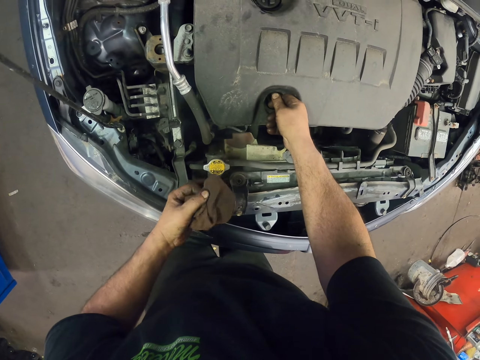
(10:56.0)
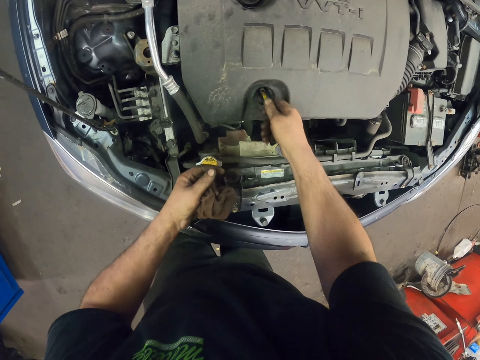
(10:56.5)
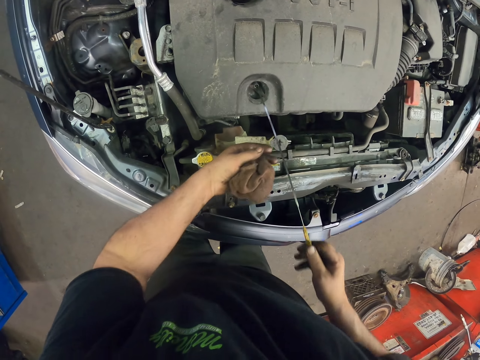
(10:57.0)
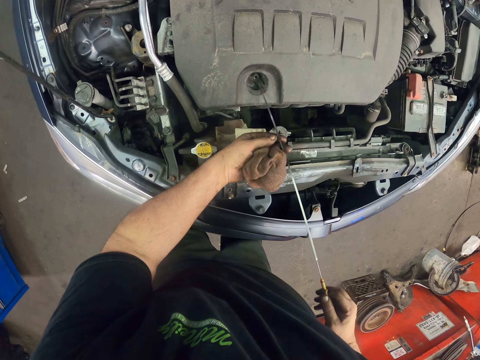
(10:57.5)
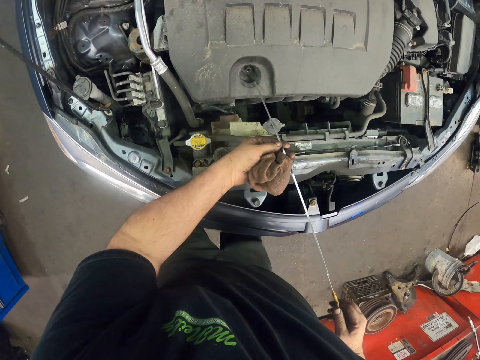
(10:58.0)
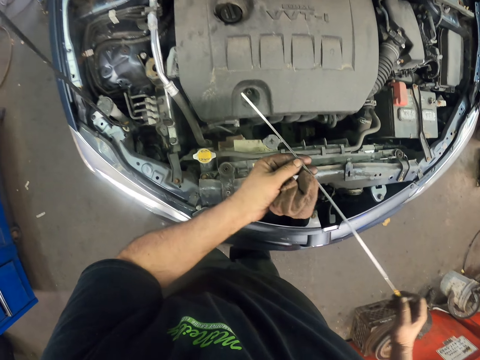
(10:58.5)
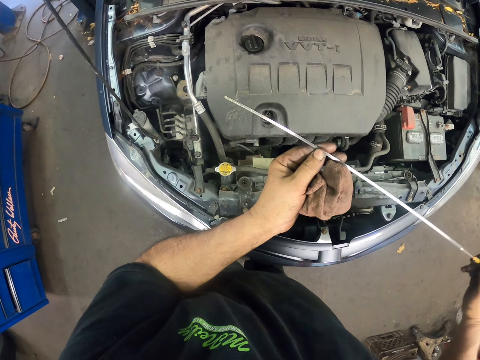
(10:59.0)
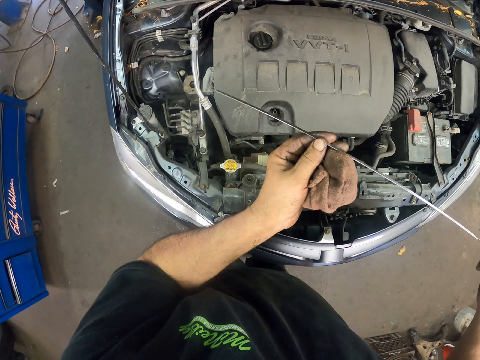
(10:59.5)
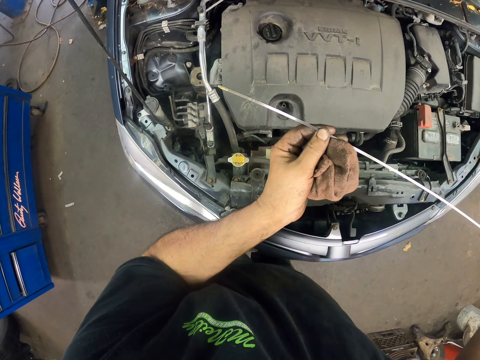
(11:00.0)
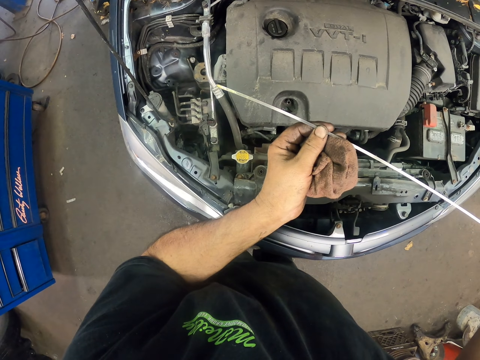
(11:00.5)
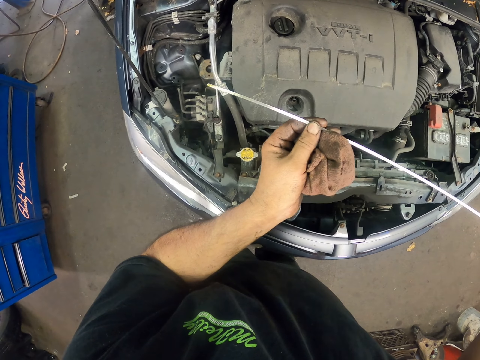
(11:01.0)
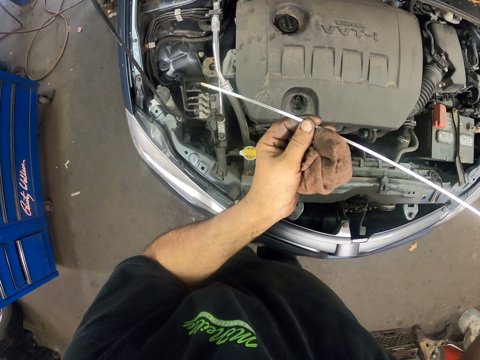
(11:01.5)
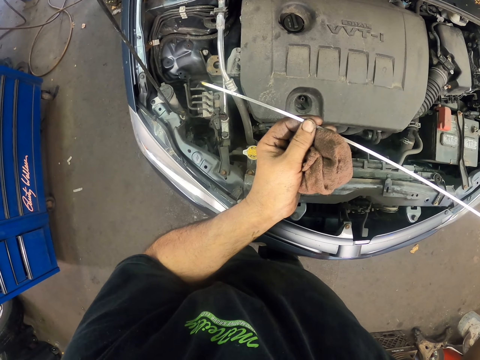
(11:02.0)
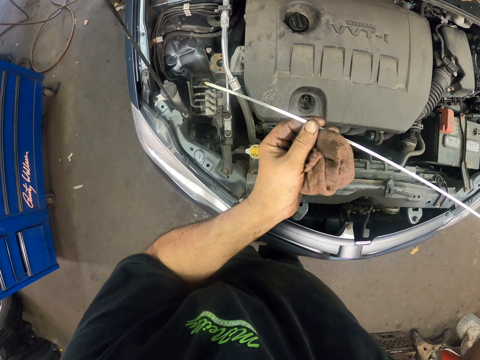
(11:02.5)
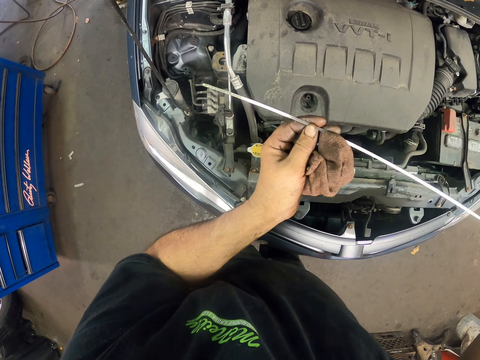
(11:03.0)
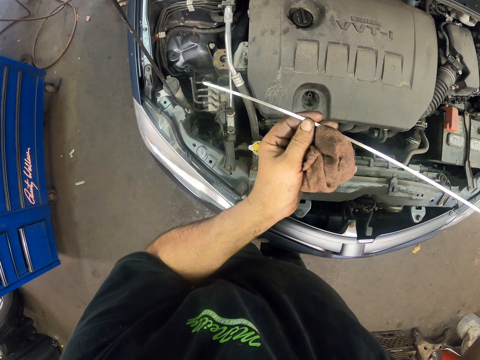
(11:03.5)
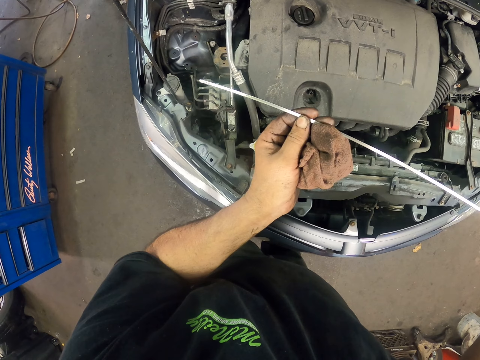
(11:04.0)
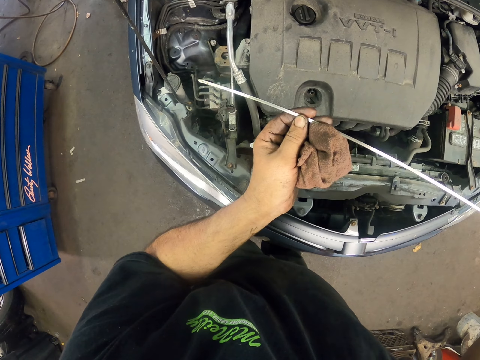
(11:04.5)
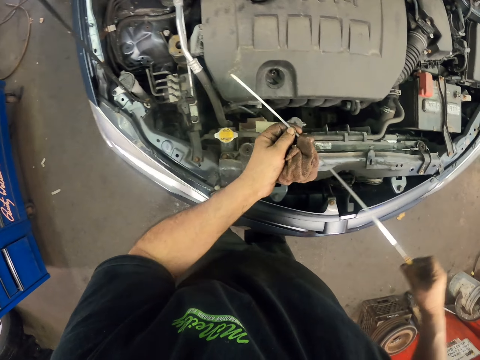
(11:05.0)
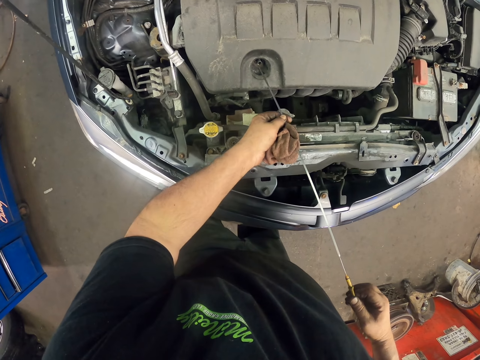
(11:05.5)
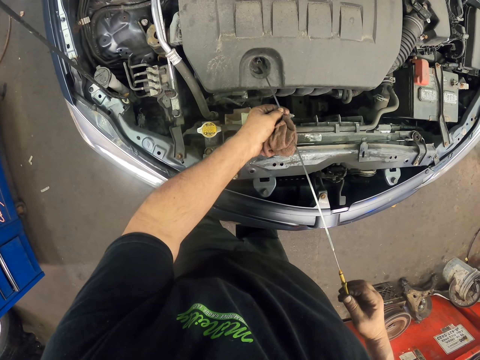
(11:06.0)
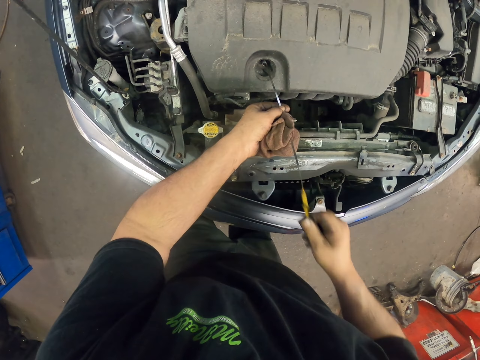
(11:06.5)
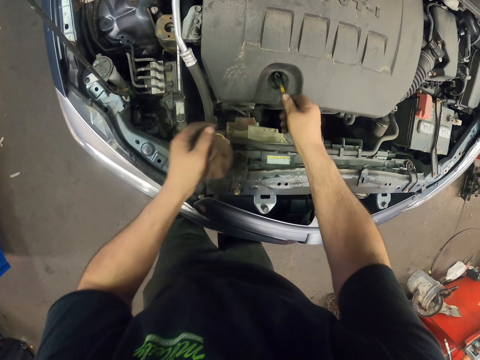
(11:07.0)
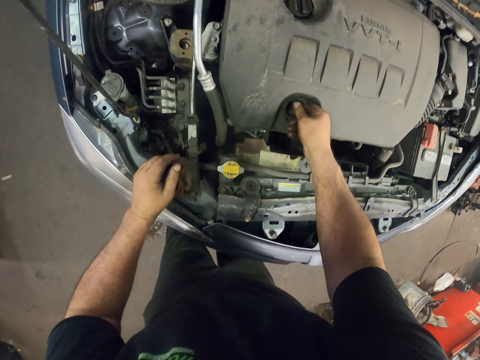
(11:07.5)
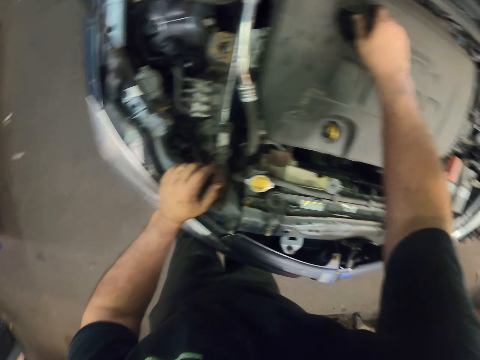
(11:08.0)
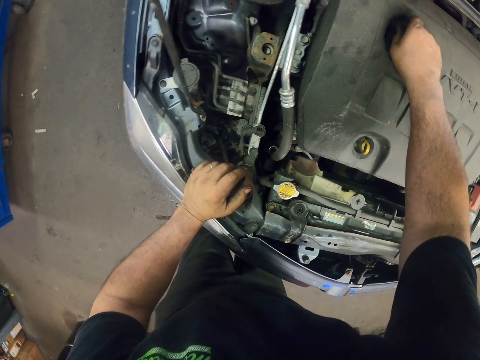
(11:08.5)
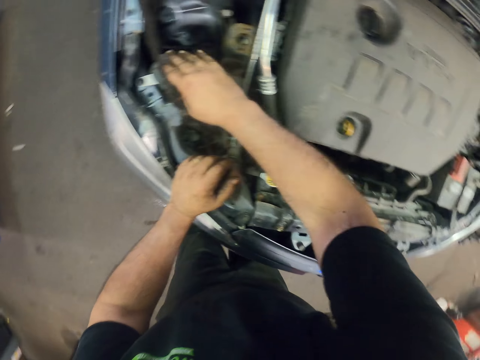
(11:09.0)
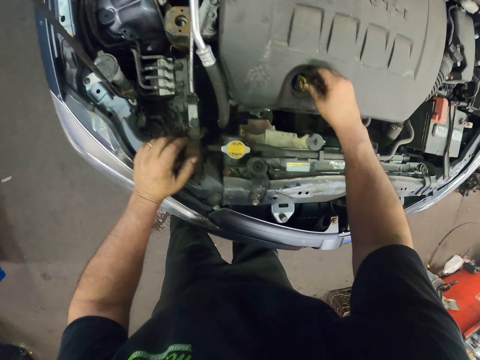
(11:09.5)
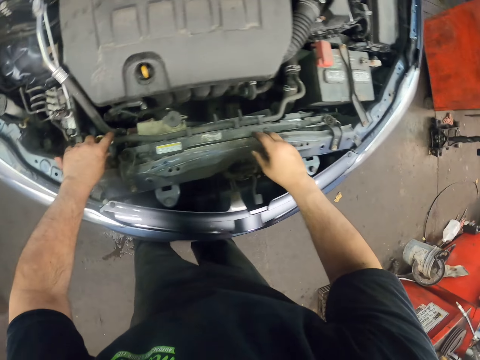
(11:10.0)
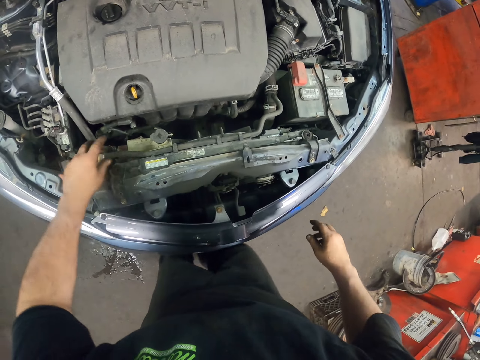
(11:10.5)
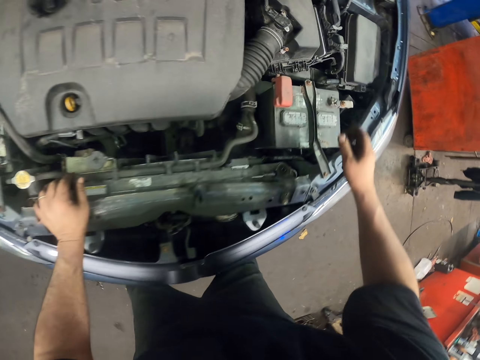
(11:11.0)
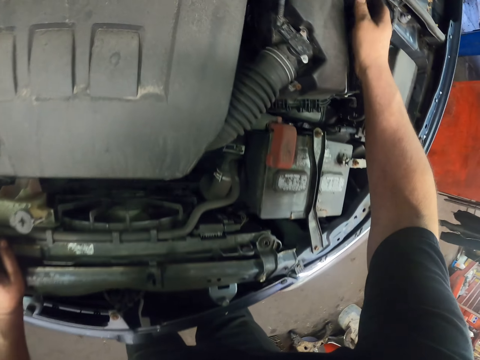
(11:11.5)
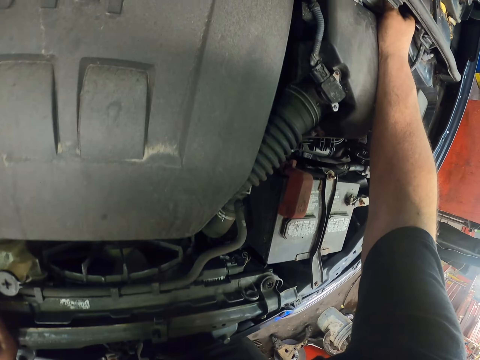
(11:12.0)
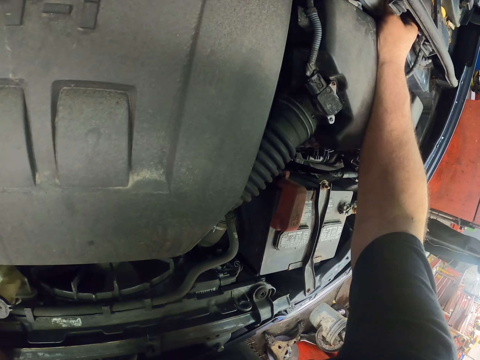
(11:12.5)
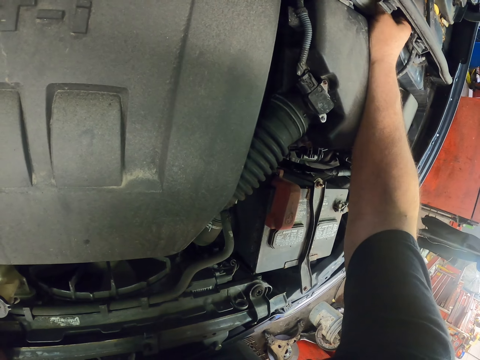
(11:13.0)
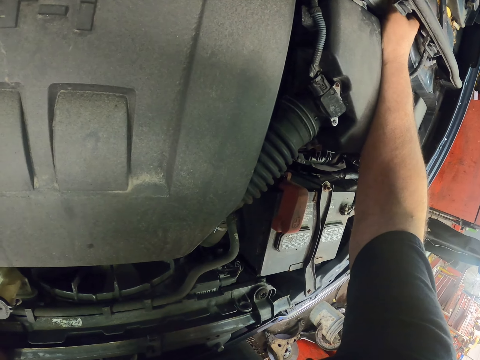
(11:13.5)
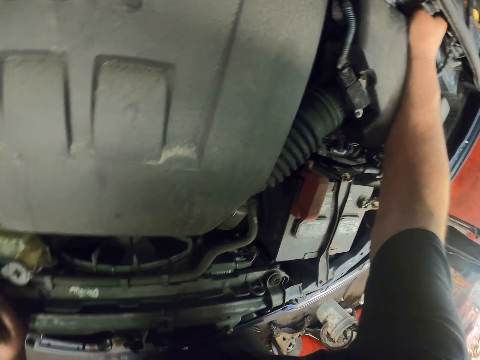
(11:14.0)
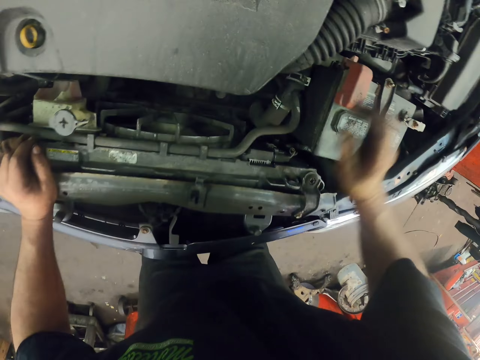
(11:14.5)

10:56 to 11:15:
The camera wearer takes the dipstick from the engine. He looks at the dipstick. He turns something. He dips the dipstick in the engine. He touches something. He looks around the bonnet. He moves his hands. He touches something.

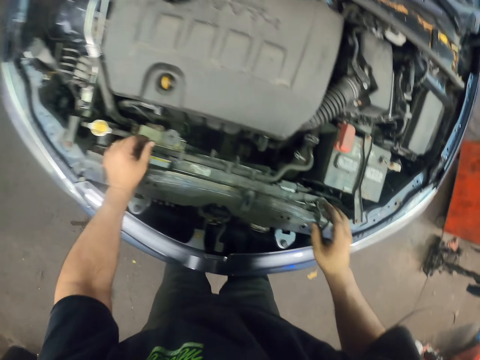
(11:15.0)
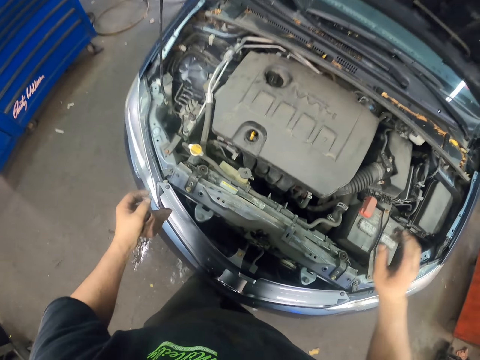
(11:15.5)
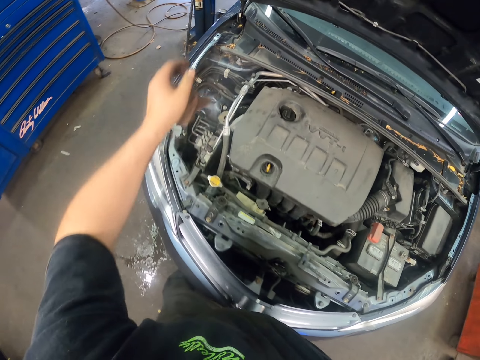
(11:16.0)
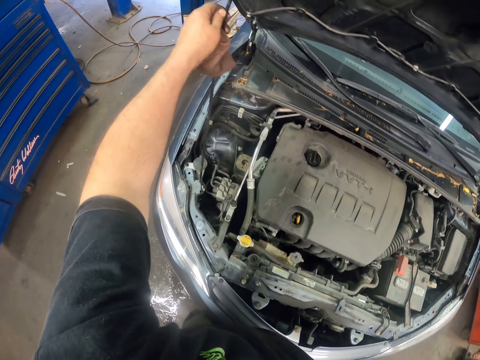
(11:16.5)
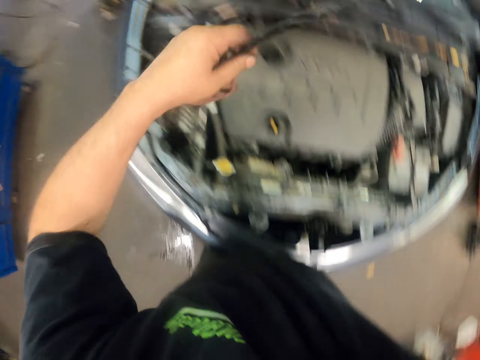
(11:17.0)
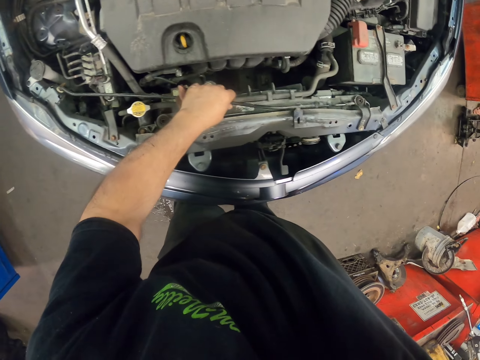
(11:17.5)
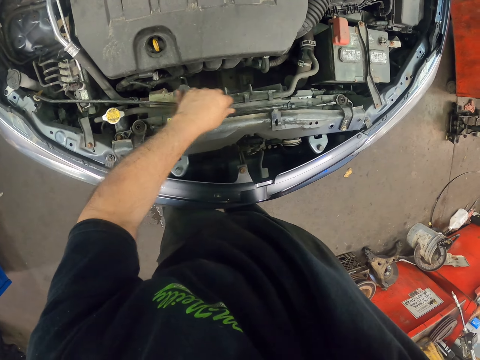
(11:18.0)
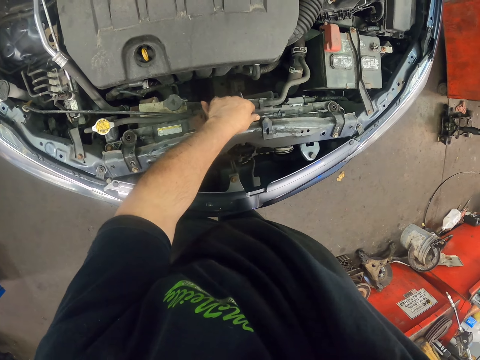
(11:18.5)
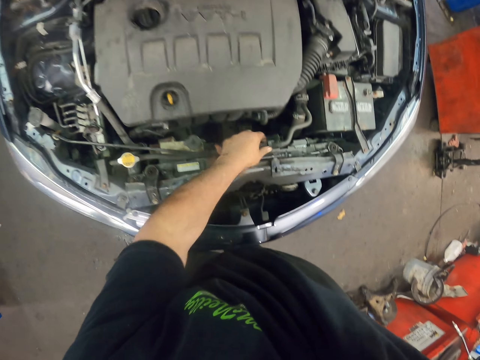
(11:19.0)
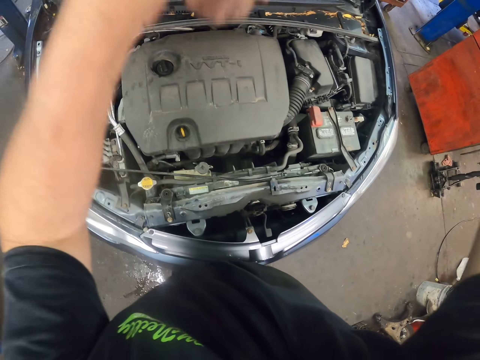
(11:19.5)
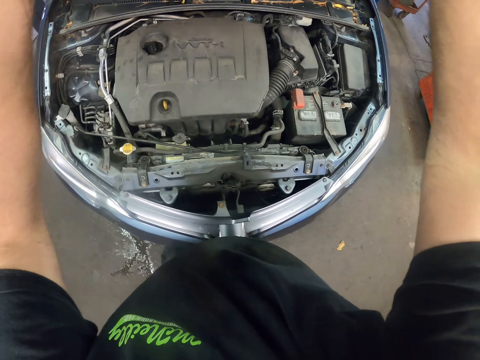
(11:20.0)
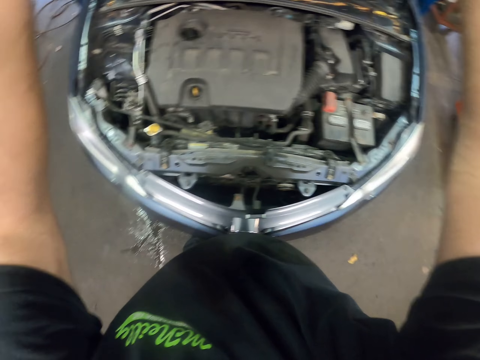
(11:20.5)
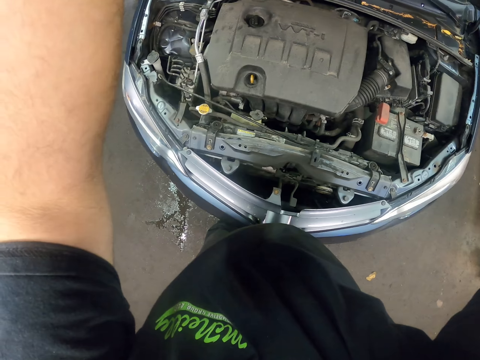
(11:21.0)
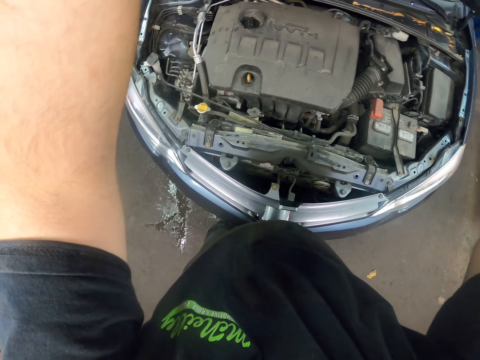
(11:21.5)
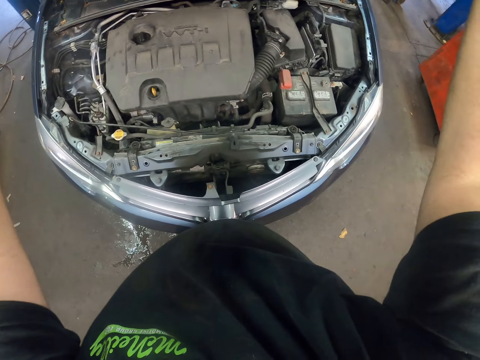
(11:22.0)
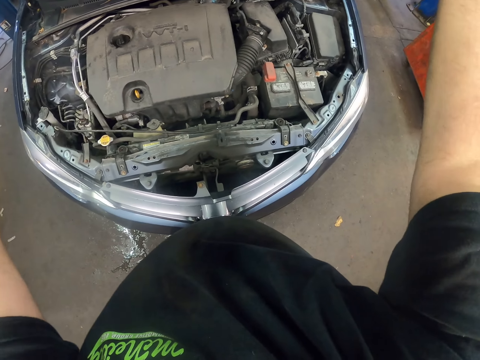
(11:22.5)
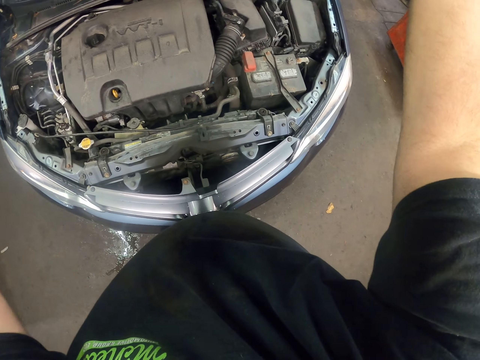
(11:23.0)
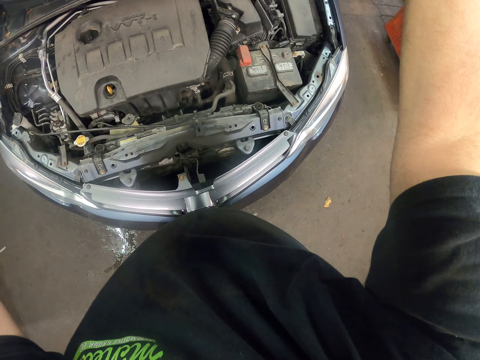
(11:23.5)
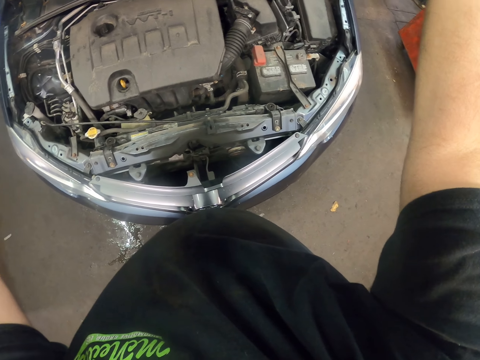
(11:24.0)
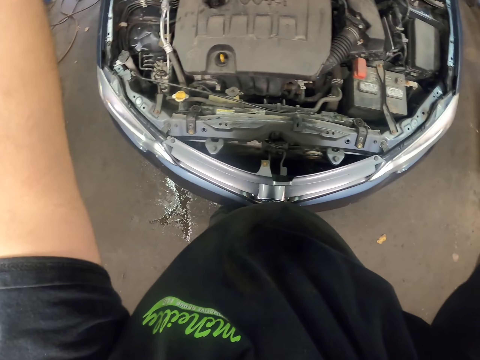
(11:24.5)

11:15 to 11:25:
The camera wearer lowers the bonnet holder. They look around the bonnet.
